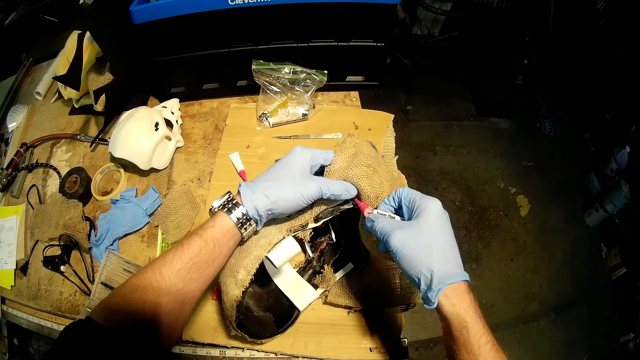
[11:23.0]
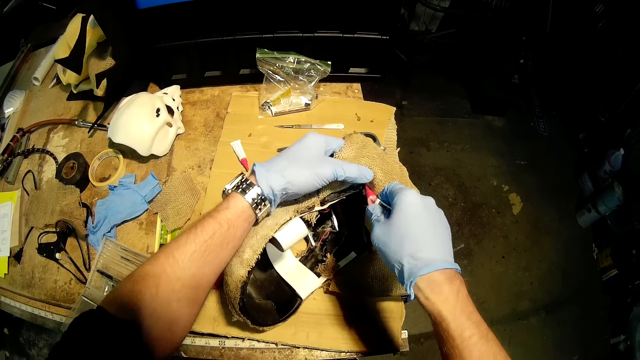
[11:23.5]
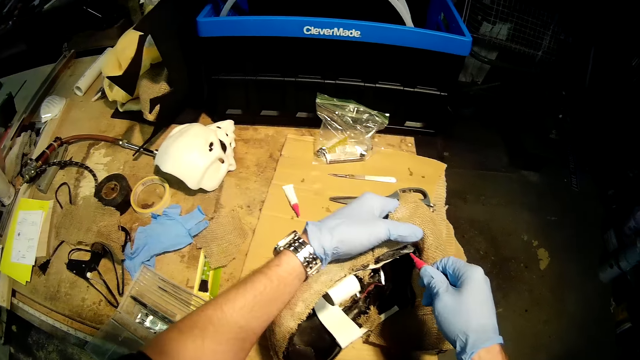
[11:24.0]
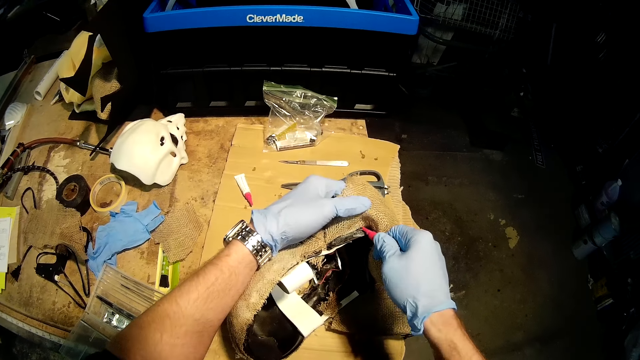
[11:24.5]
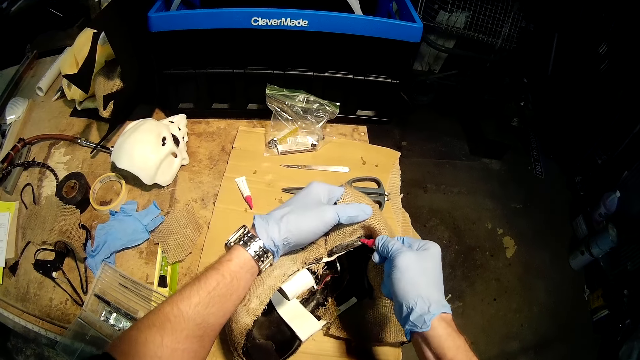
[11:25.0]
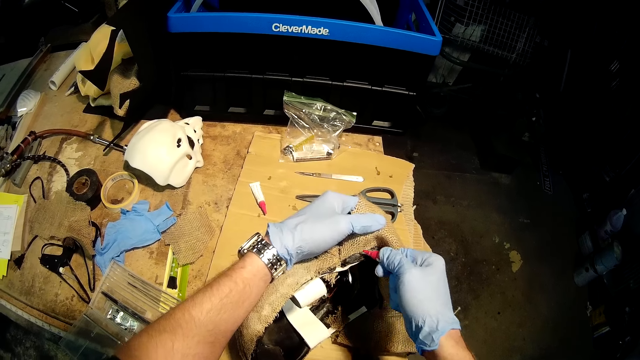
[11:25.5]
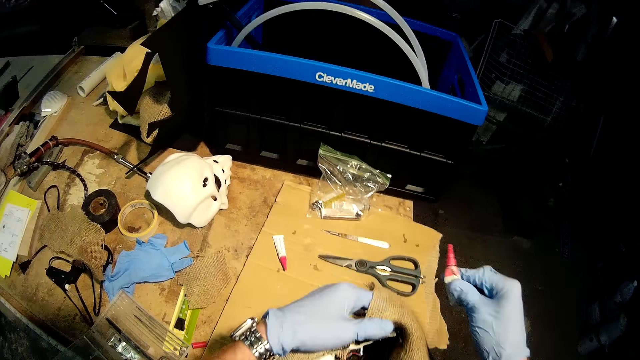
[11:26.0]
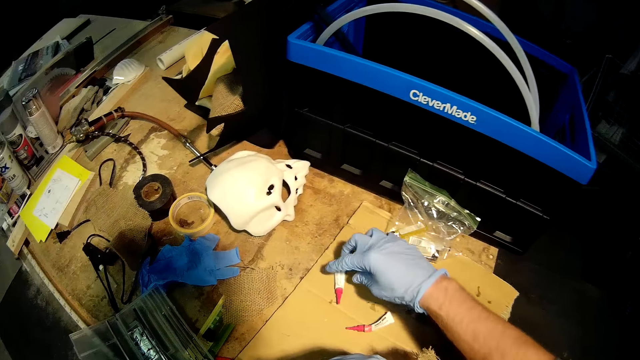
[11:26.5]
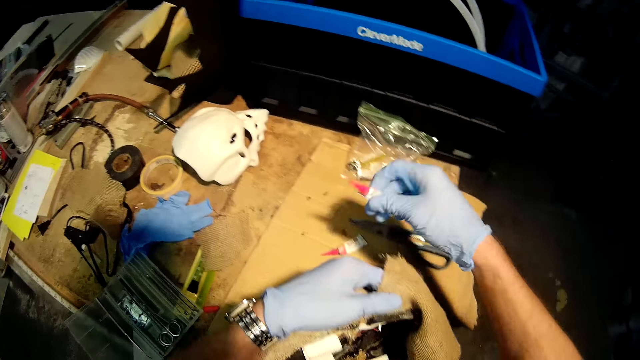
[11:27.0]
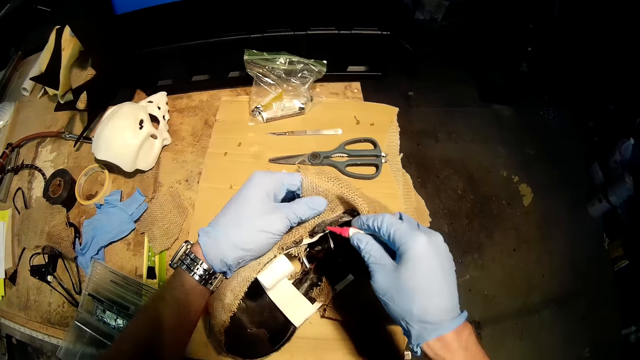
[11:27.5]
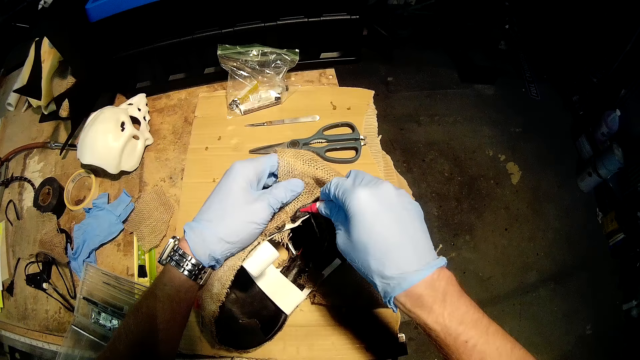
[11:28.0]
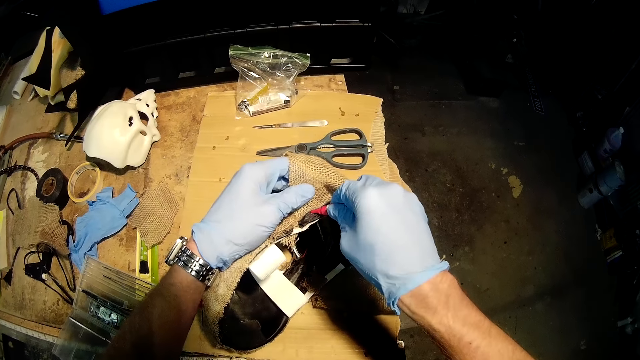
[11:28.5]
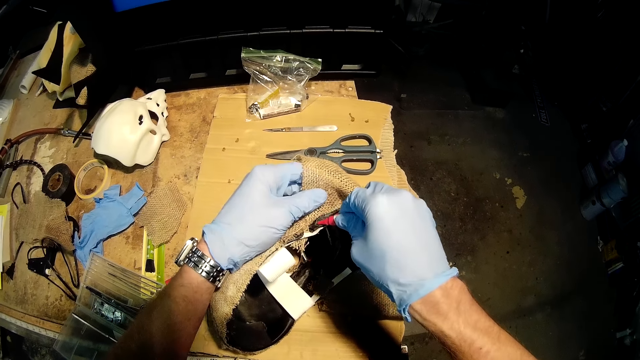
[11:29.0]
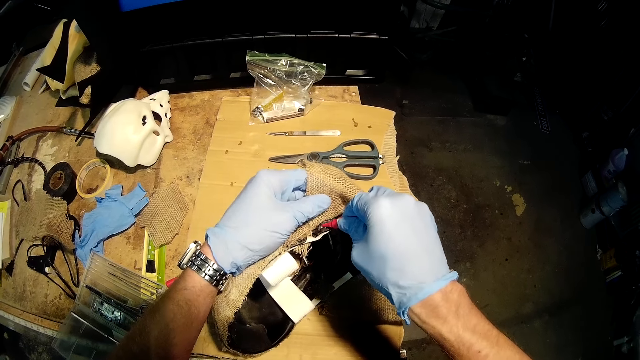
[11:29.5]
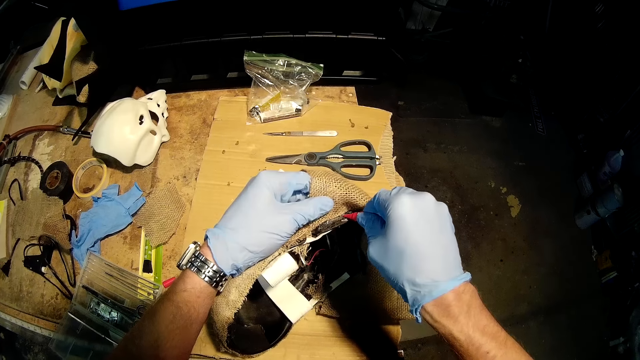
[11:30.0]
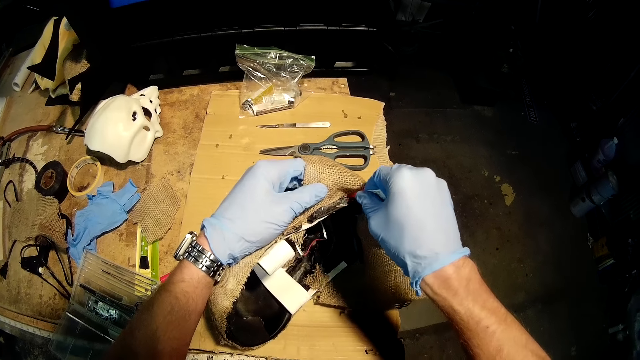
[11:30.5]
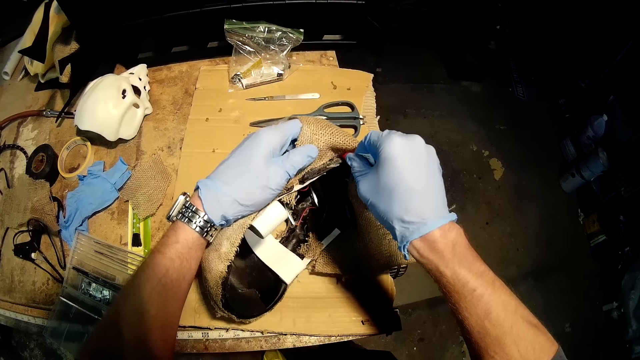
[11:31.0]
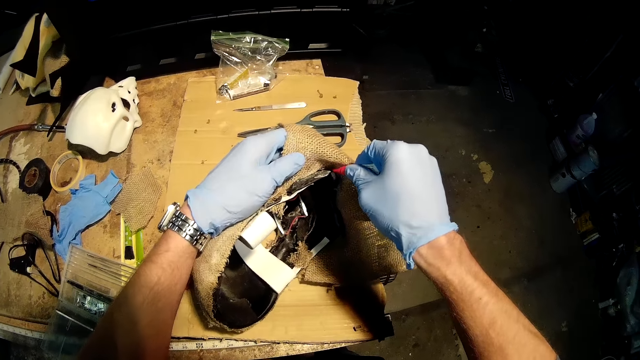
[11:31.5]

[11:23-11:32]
The camera wearer applies glue on another wood in the helmet on the work bench with the first glue in his right hand. He places the first glue on the work bench with his right hand. He picks up the second glue from the work bench with his right hand. He applies glue on the wood in the helmet on the work bench with the second glue in his right hand.

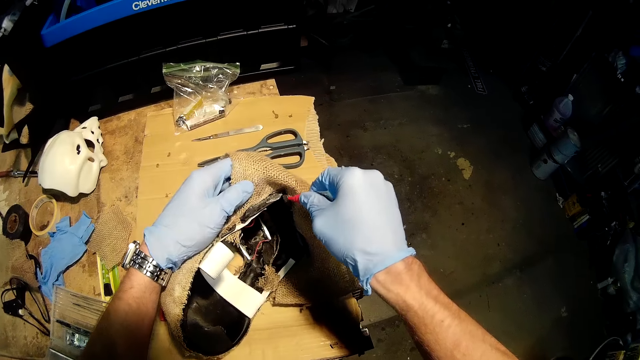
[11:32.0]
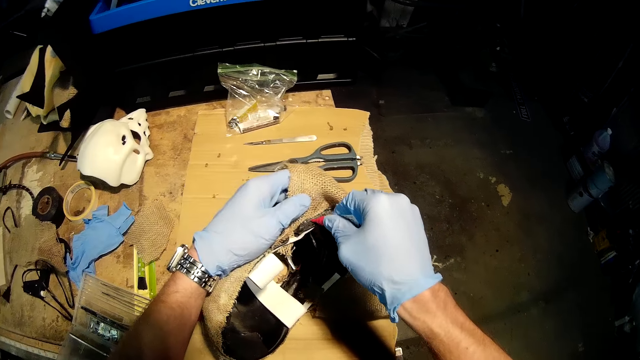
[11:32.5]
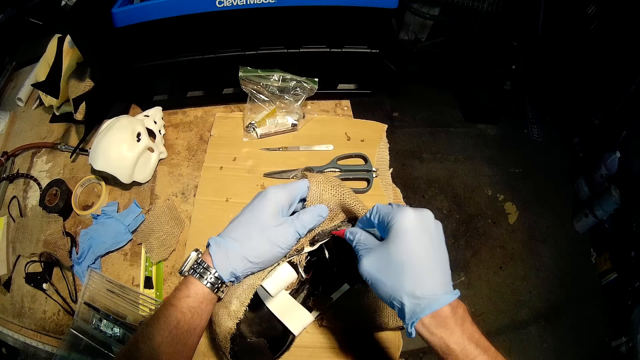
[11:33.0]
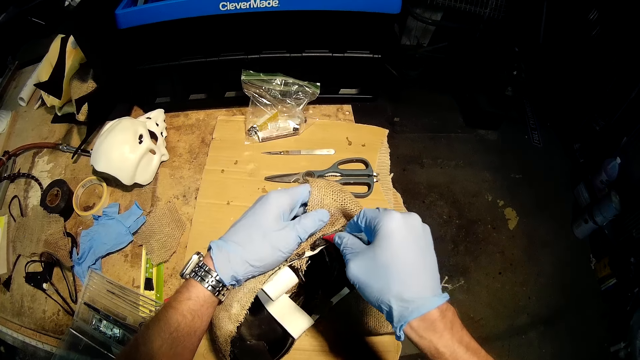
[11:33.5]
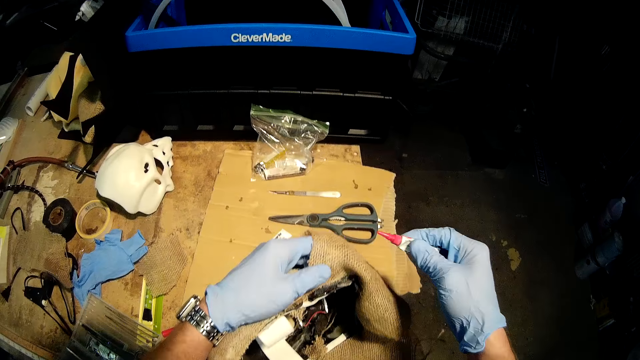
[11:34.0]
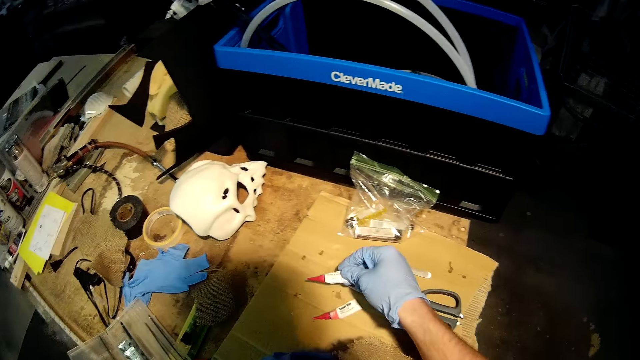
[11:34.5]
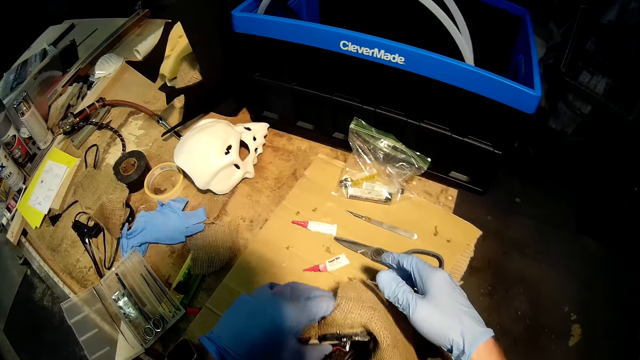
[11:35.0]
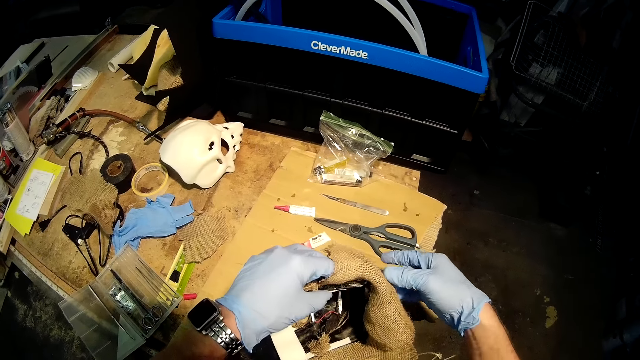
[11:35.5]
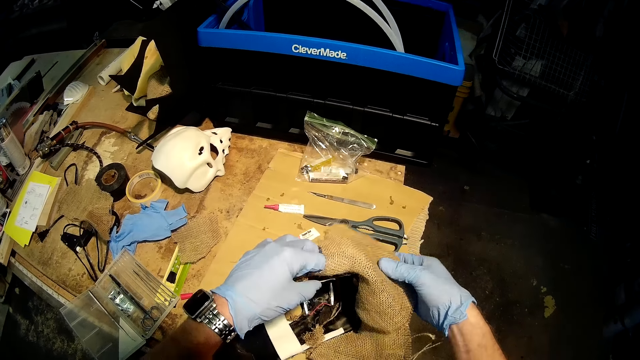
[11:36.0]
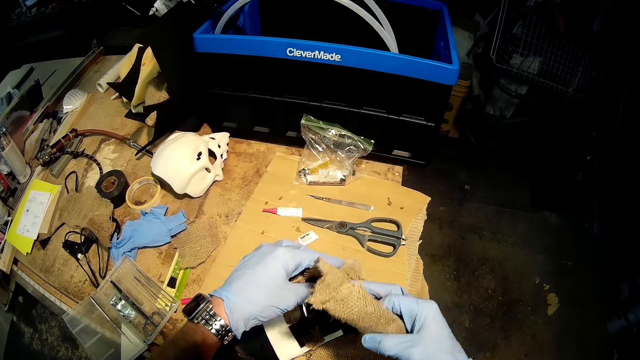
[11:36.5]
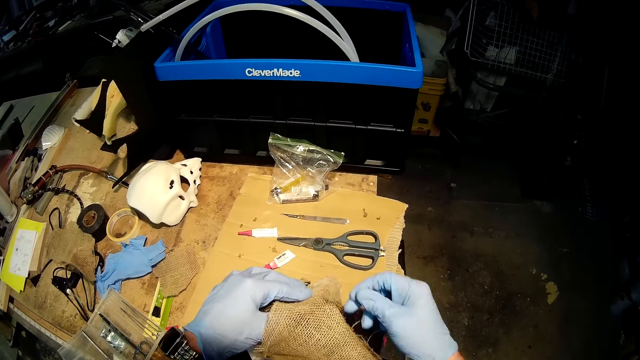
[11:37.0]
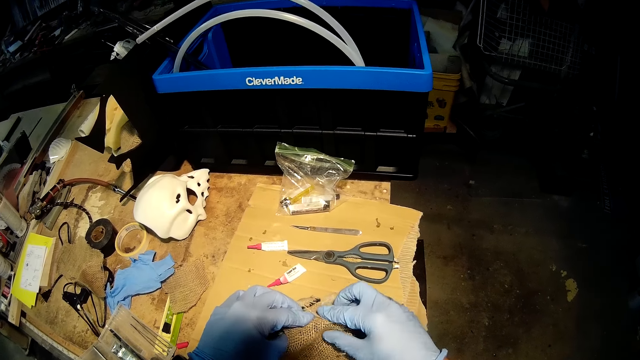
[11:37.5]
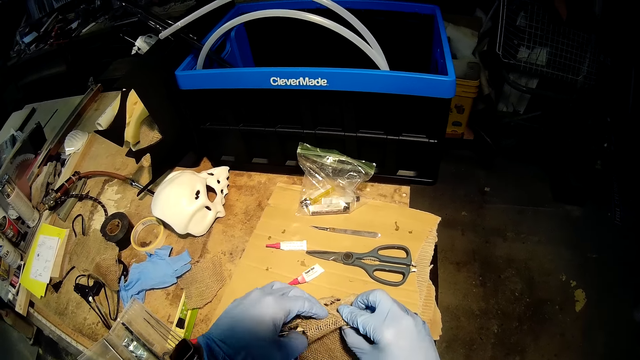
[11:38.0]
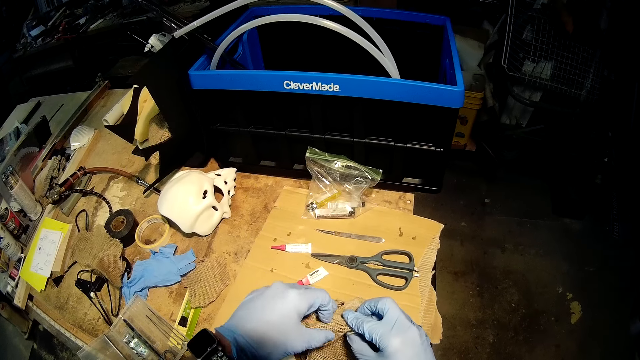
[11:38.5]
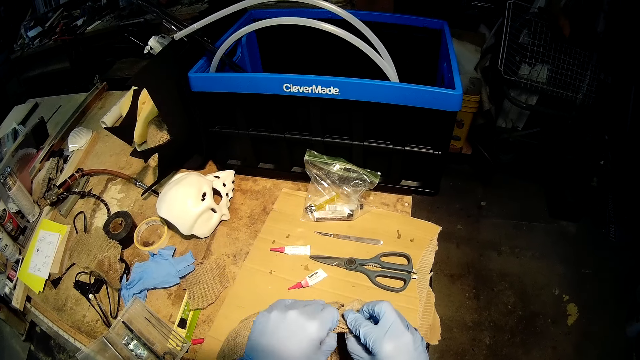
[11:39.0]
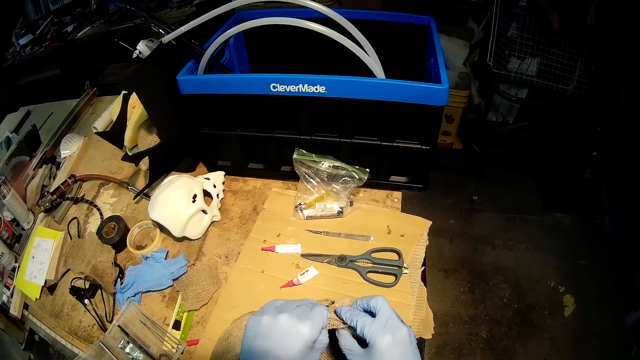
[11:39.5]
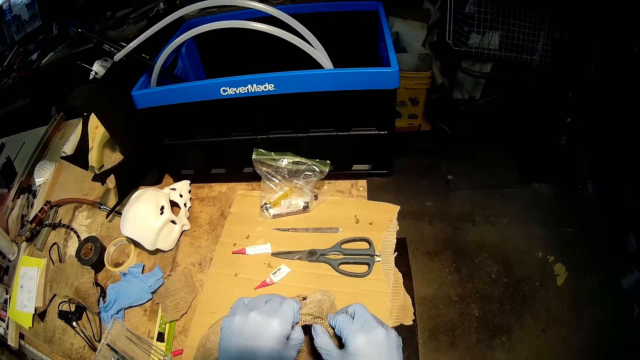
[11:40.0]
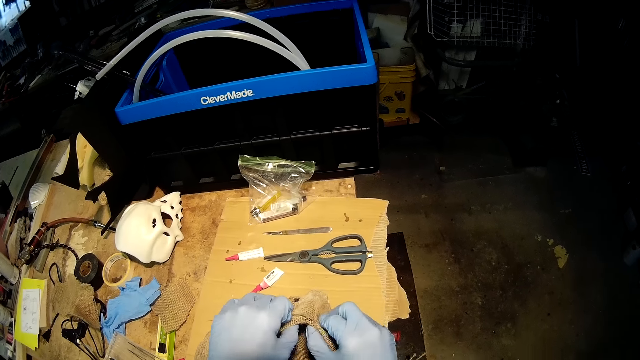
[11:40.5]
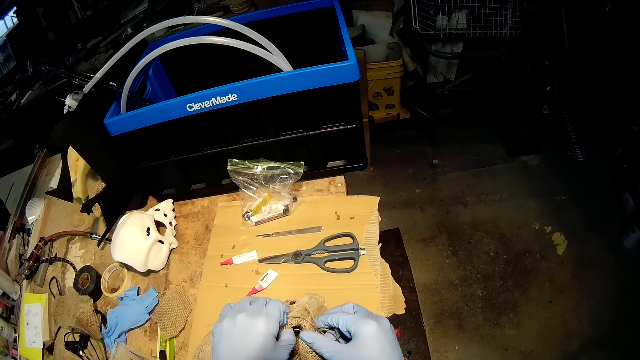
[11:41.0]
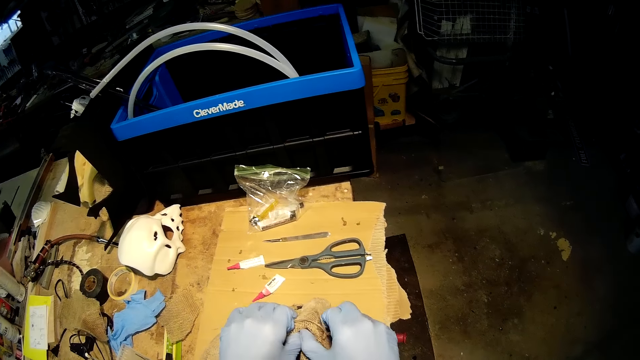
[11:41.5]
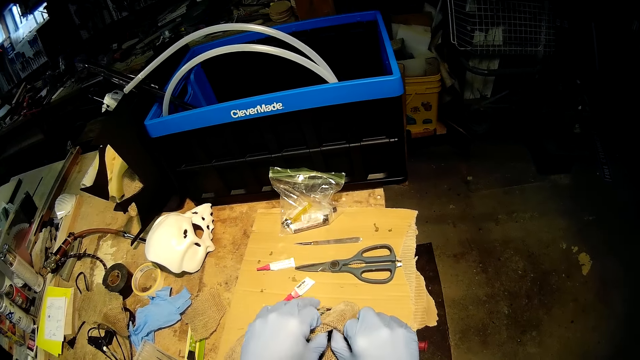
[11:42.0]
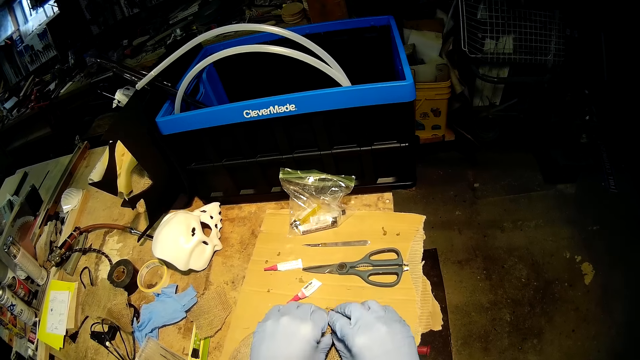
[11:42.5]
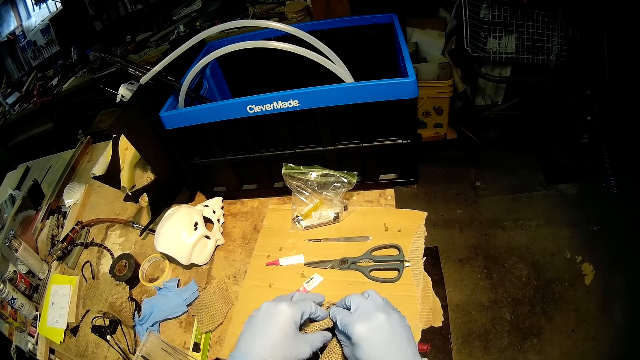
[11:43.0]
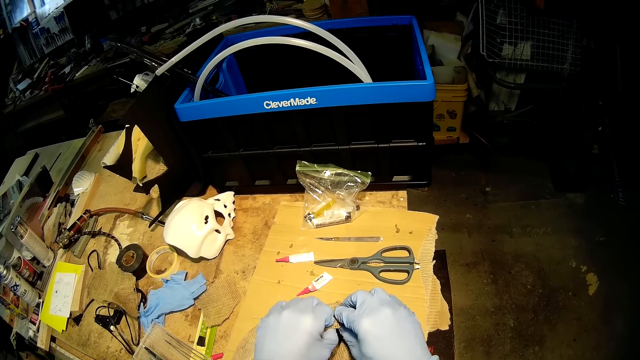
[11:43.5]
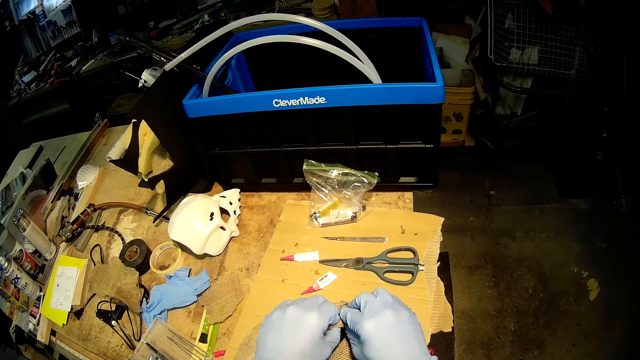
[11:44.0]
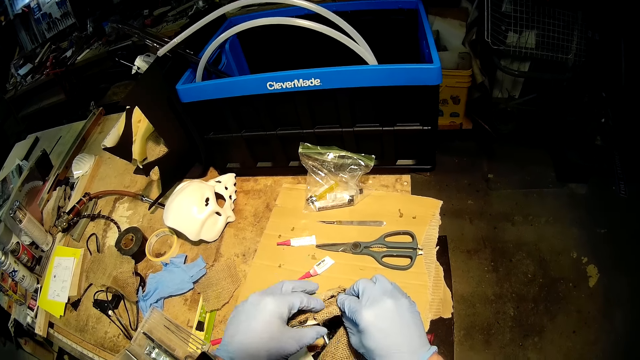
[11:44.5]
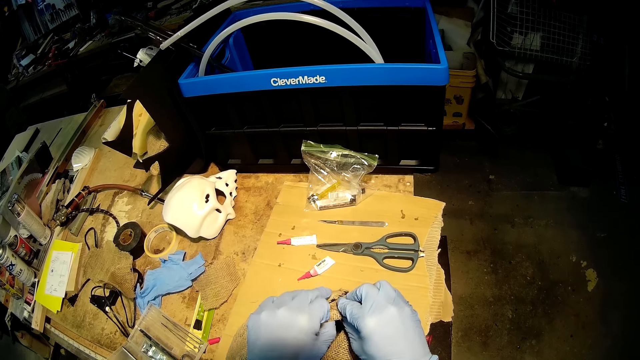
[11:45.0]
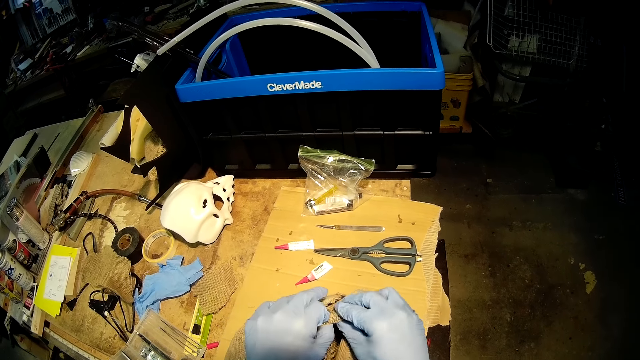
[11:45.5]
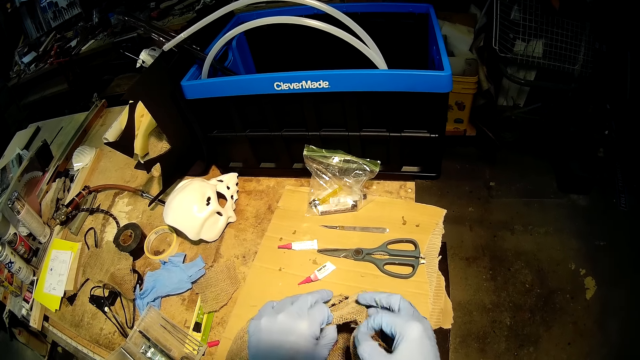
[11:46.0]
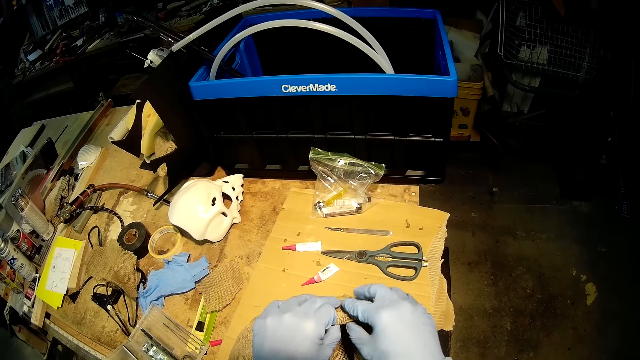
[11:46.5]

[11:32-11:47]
The camera wearer places the second glue on the work bench with his right hand. He lifts the piece of fabric of the helmet on the work bench with his right hand. He turns the skull cloth. He presses the fabric of the helmet on the work bench with both of his hands.
